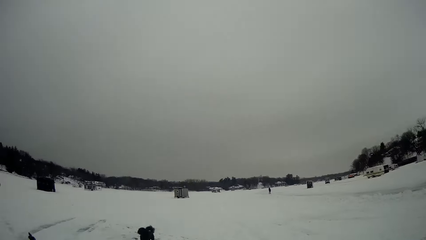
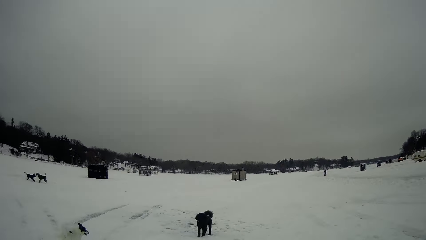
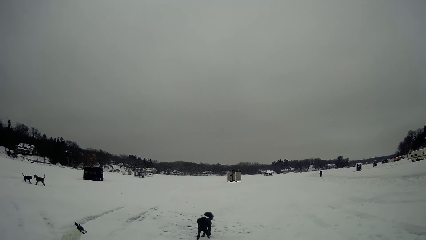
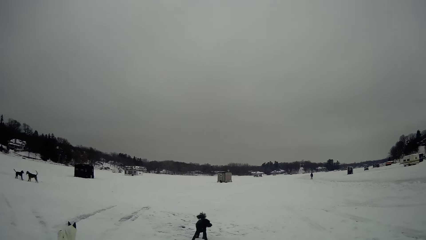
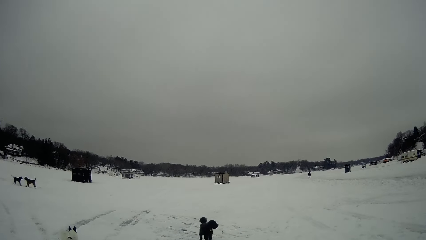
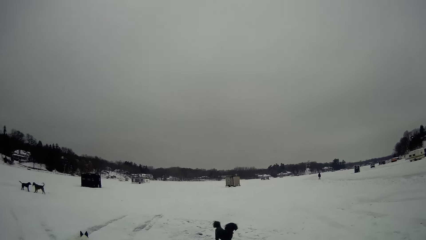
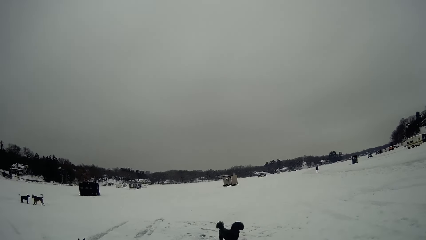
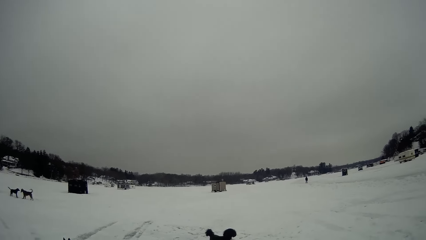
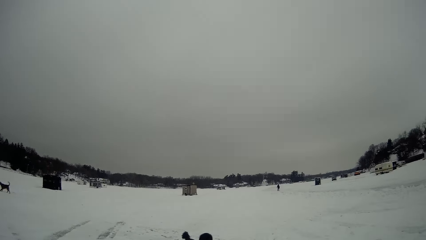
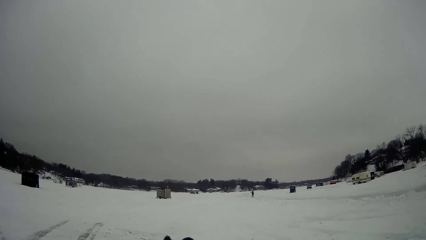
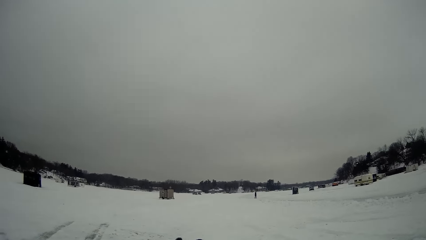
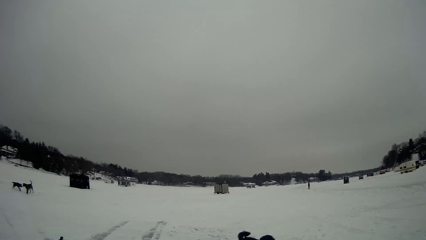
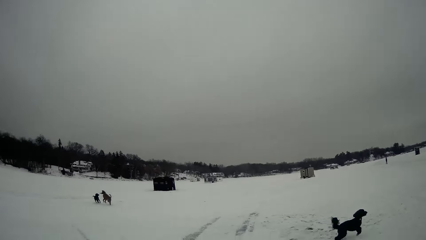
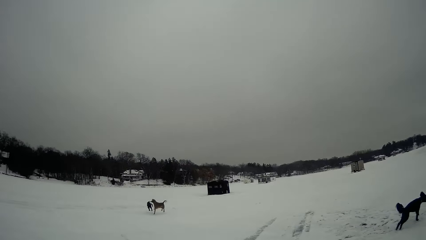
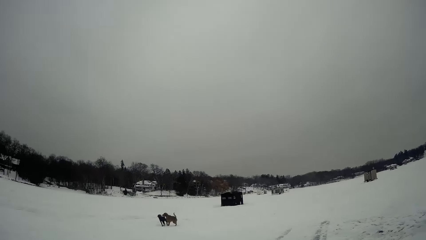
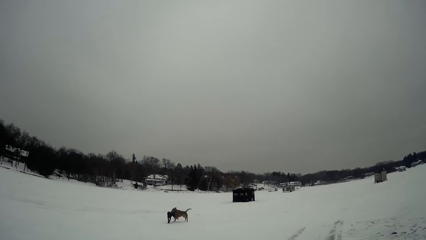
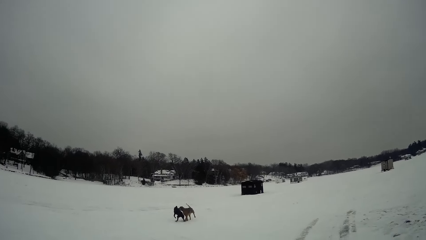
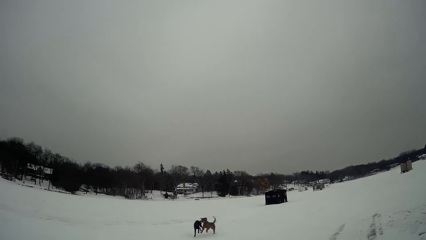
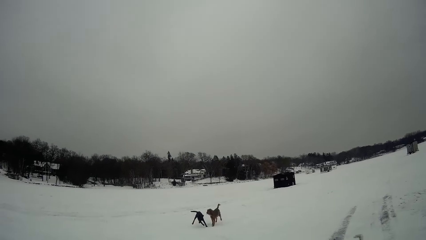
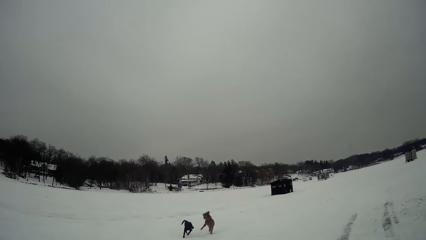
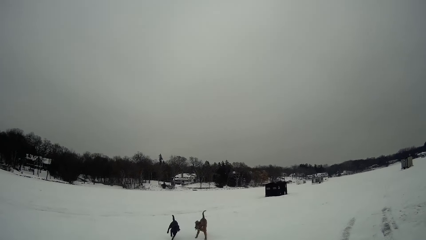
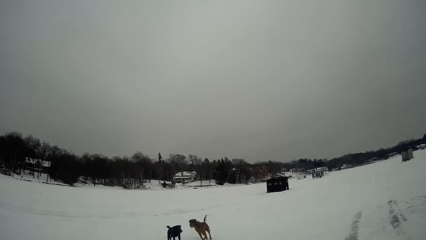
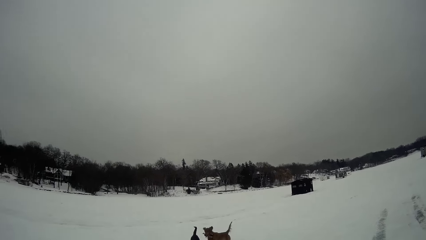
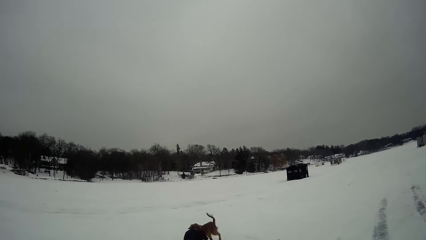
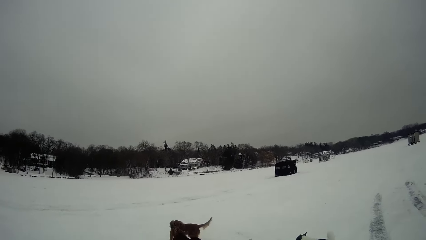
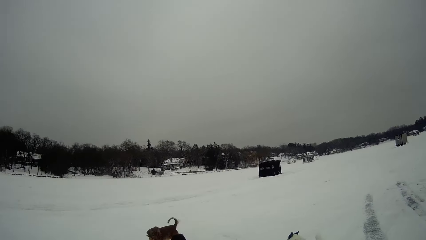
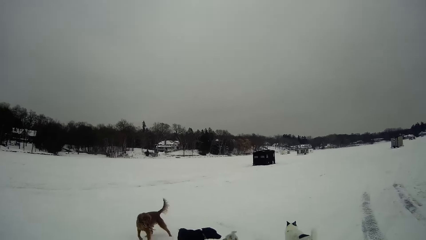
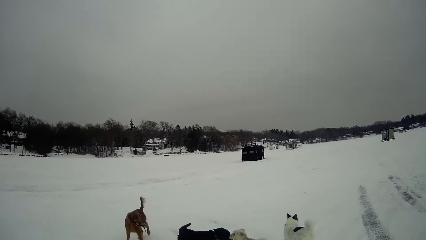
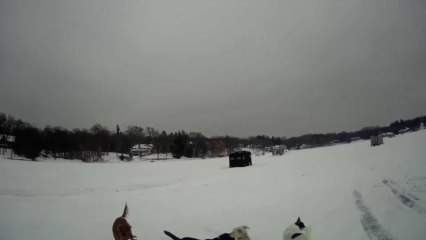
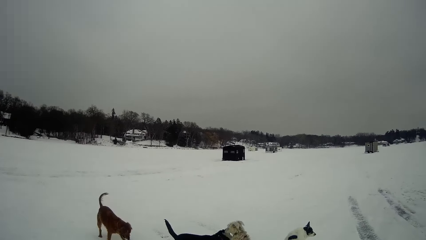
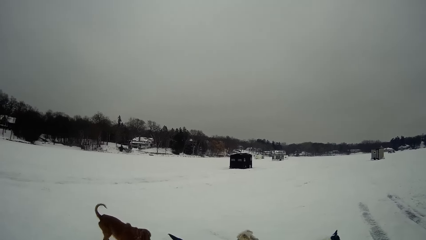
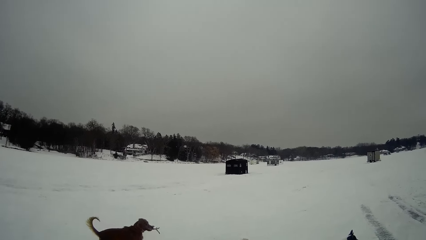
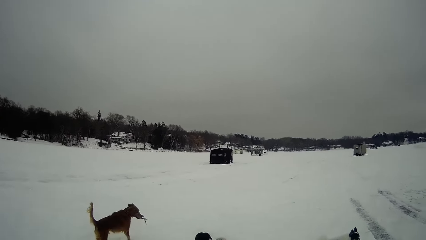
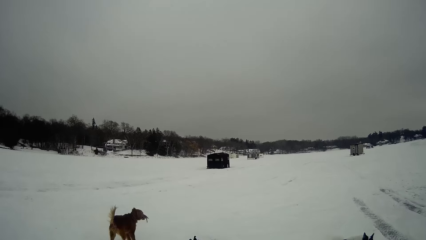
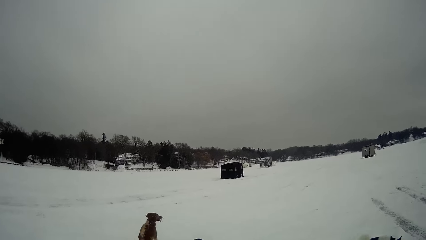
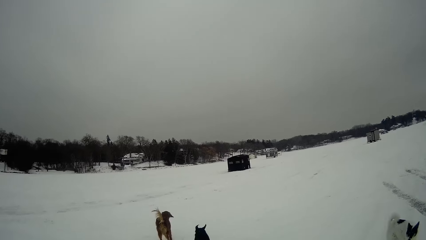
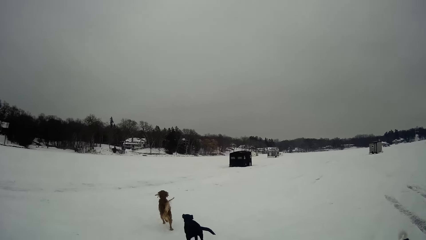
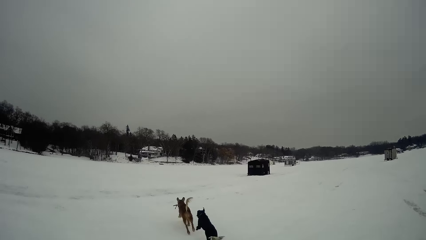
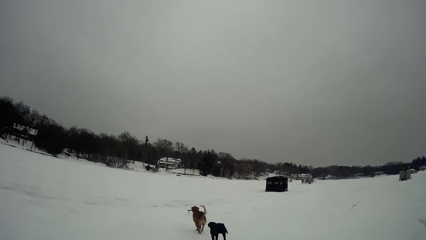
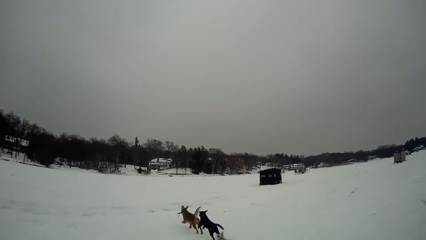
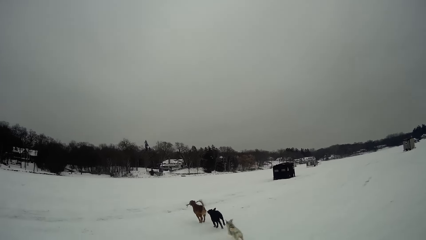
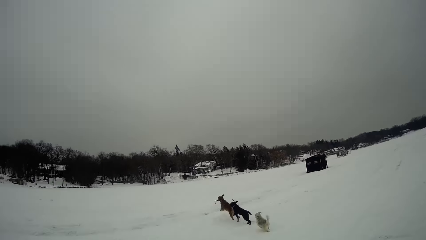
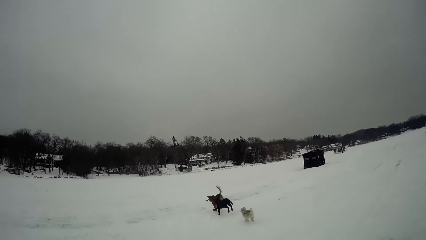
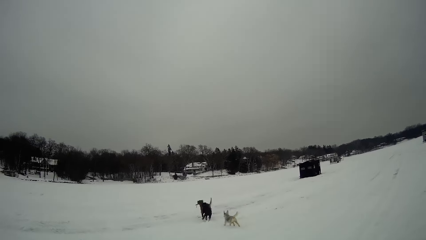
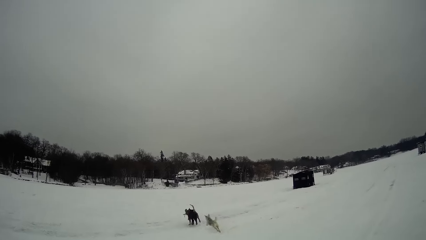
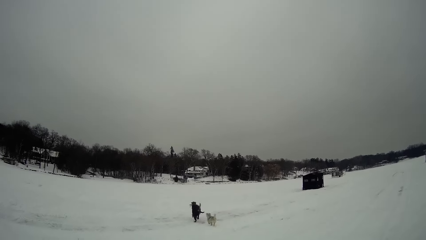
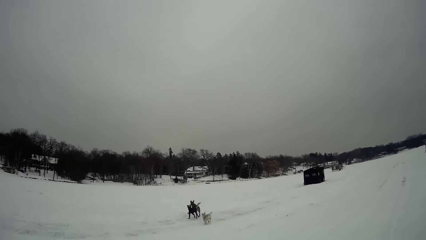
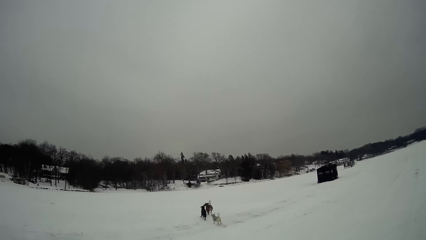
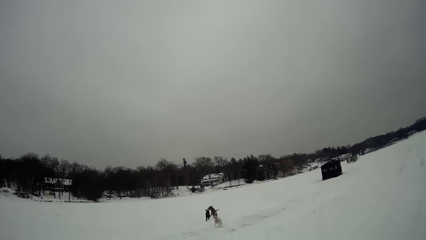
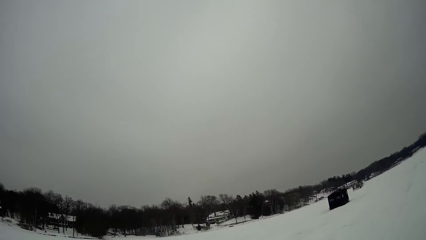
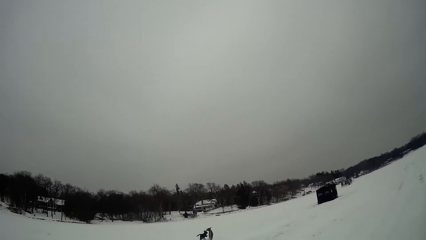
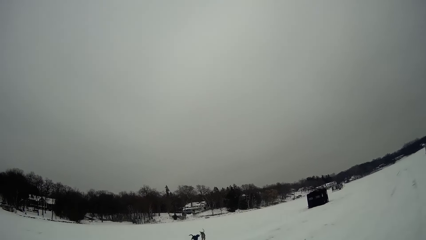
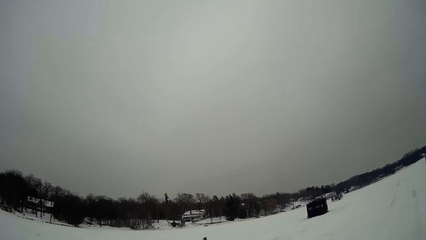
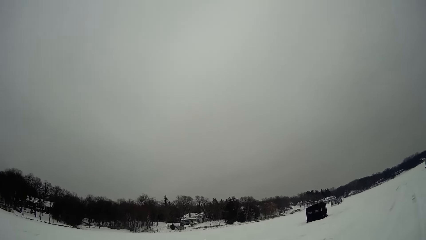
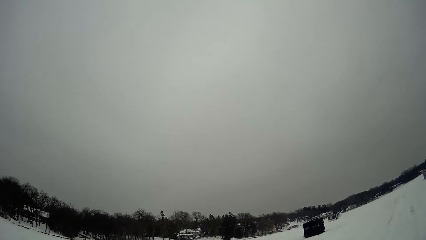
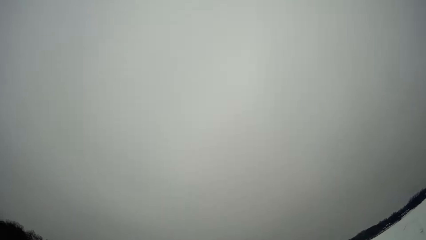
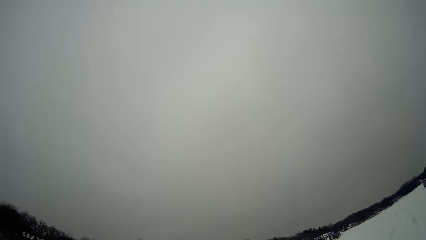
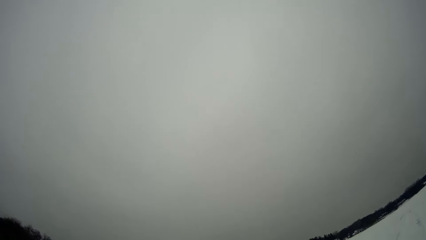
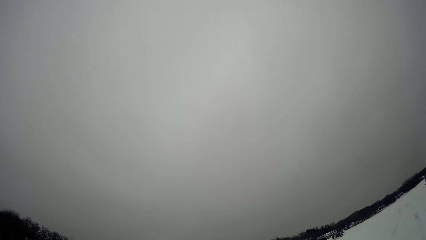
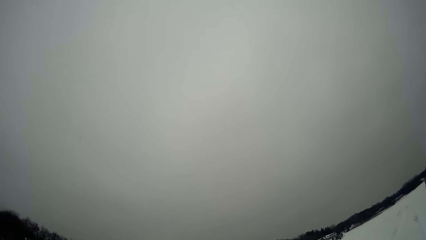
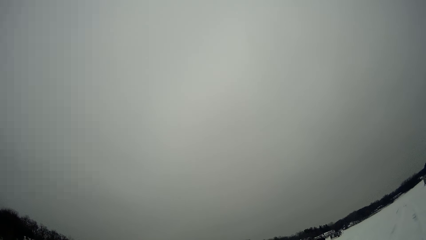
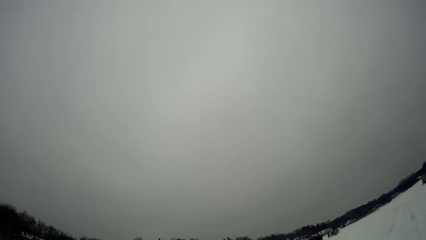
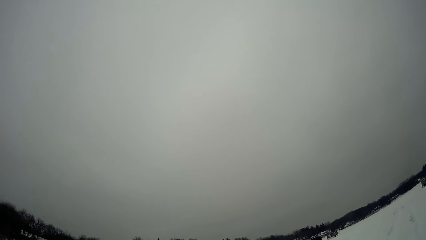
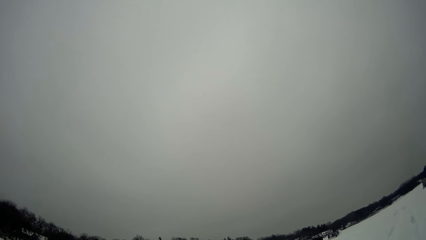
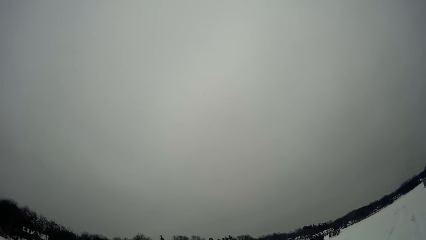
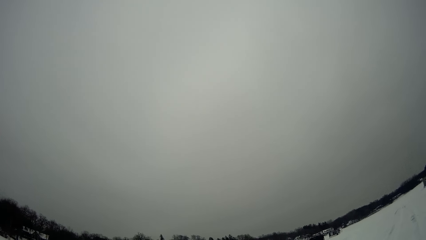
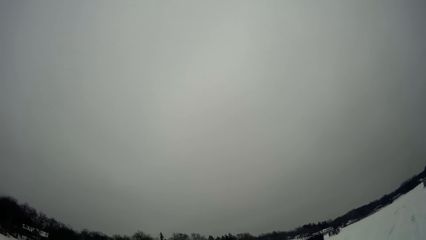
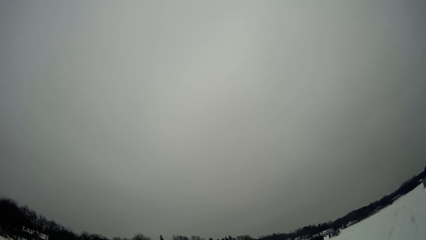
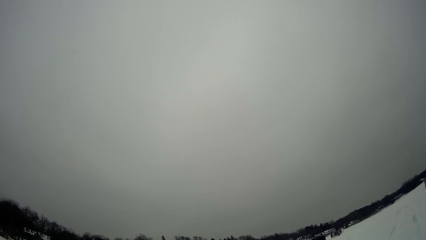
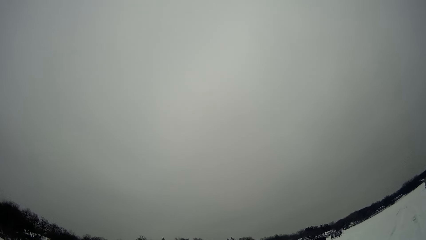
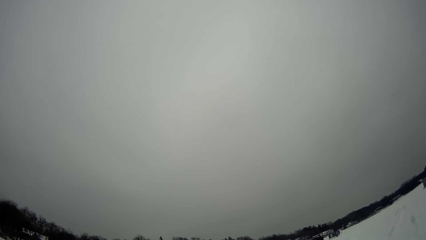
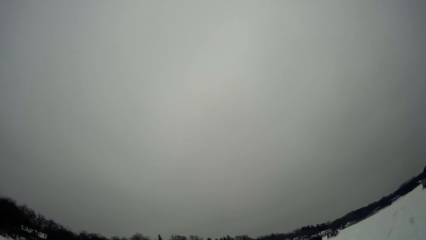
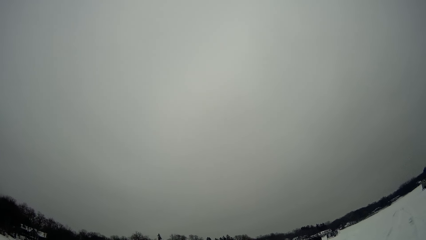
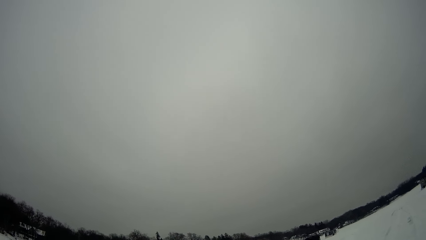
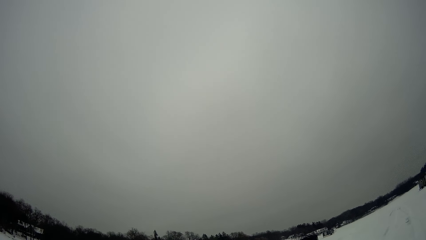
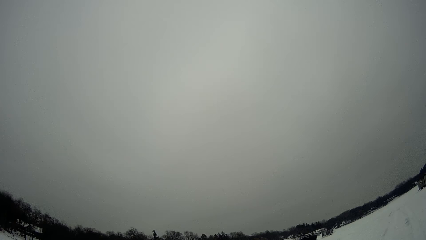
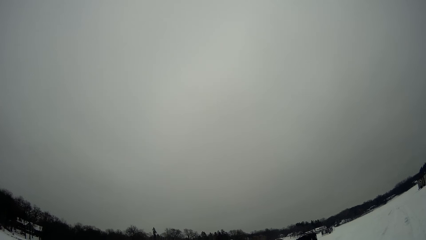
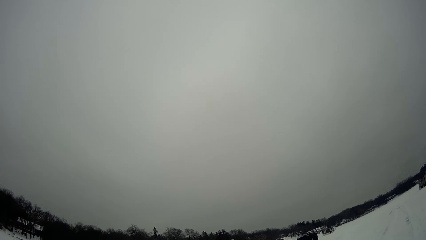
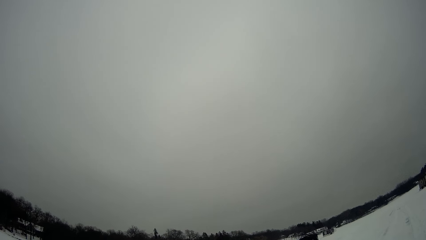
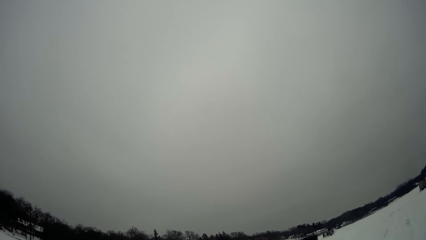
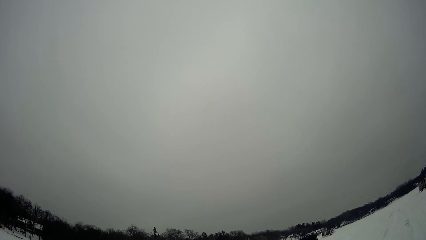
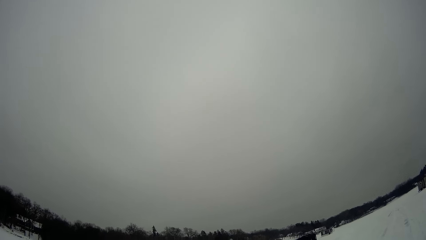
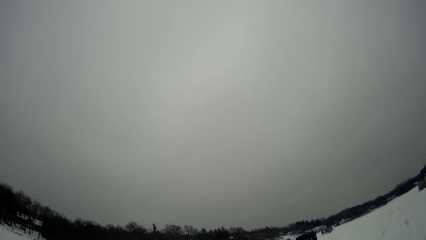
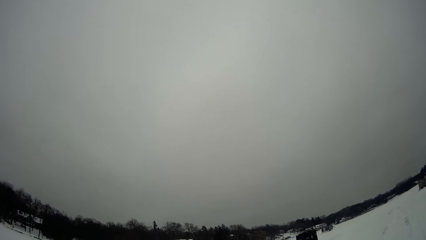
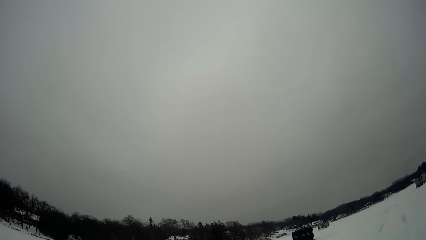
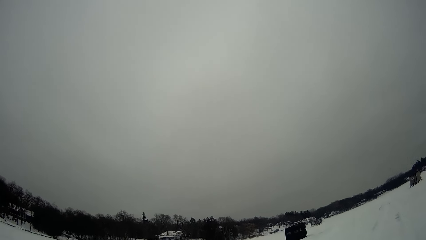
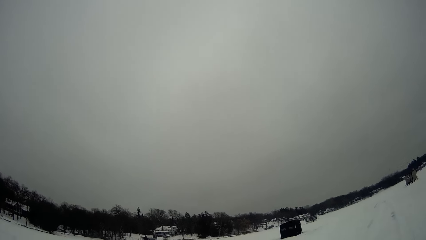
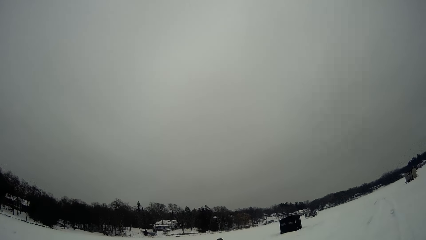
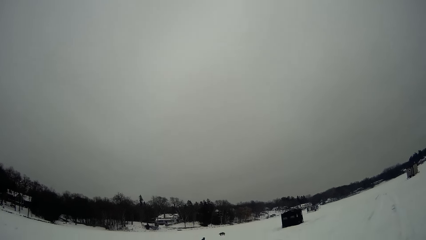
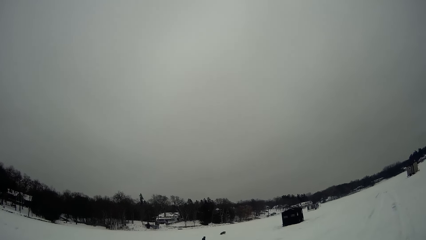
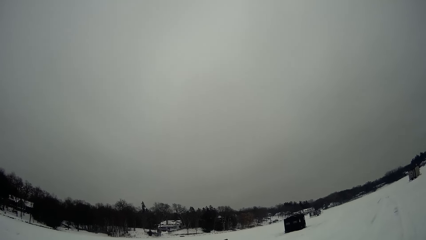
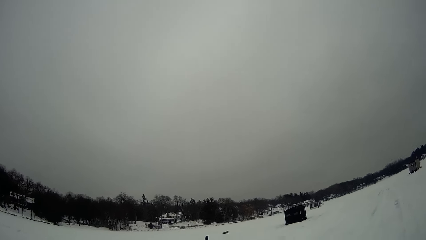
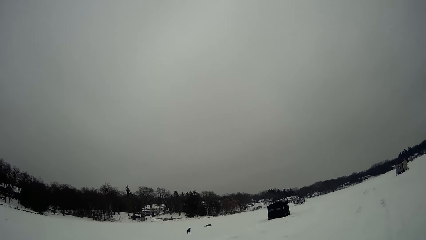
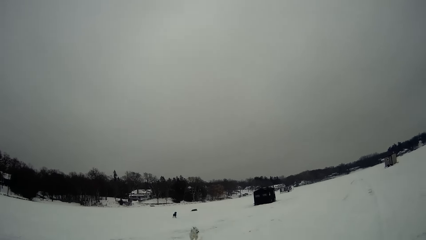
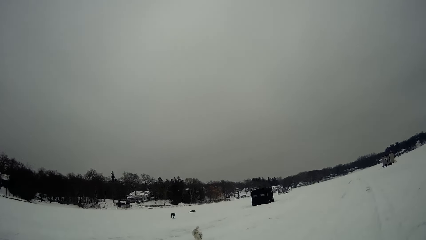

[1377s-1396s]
The camera wearer stands on the snow. They stop for a bit.
